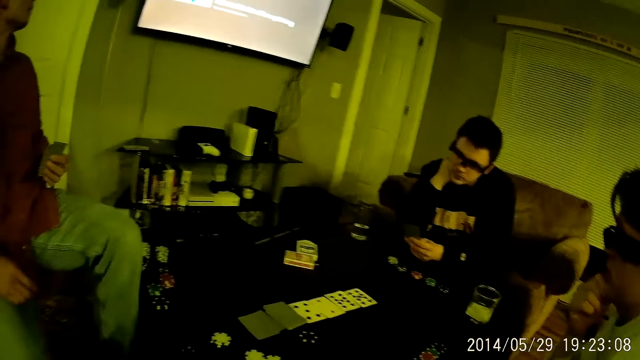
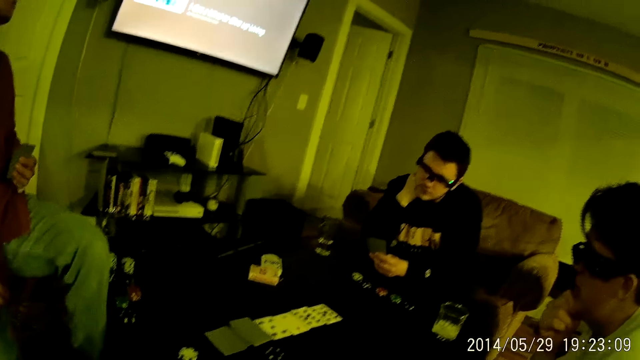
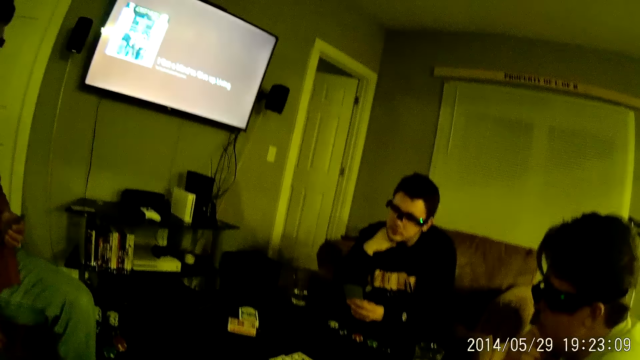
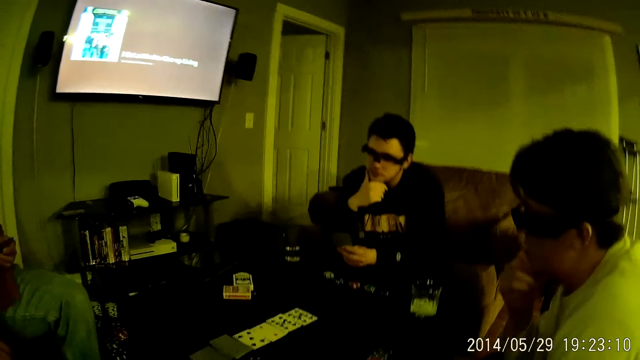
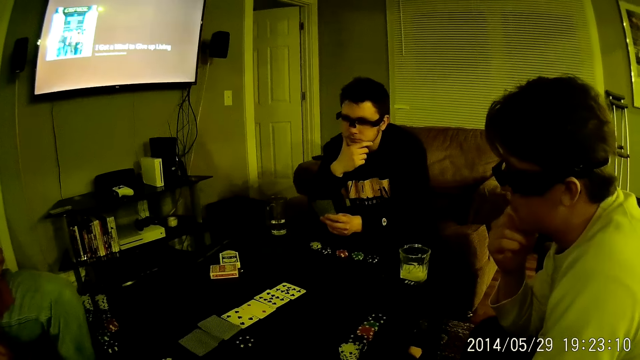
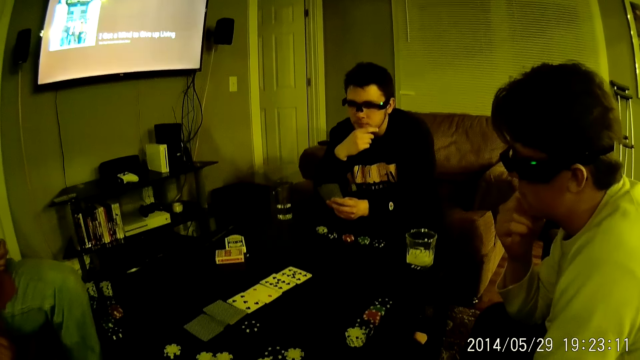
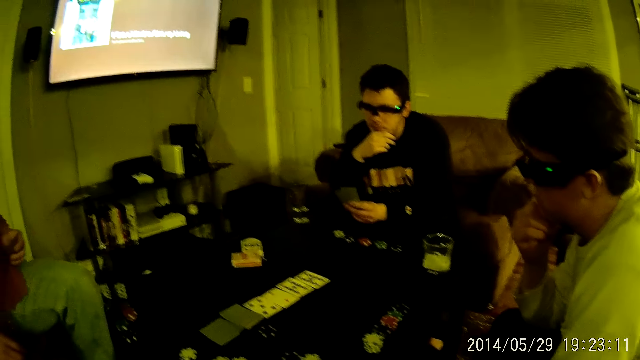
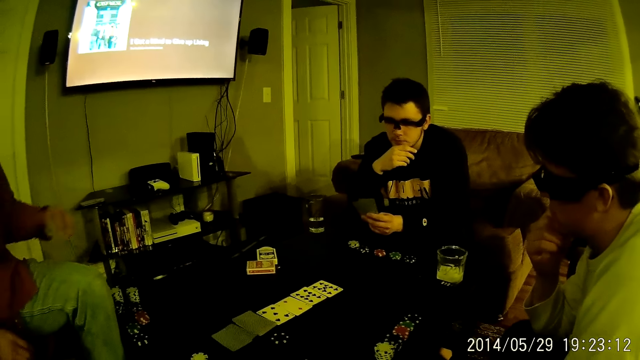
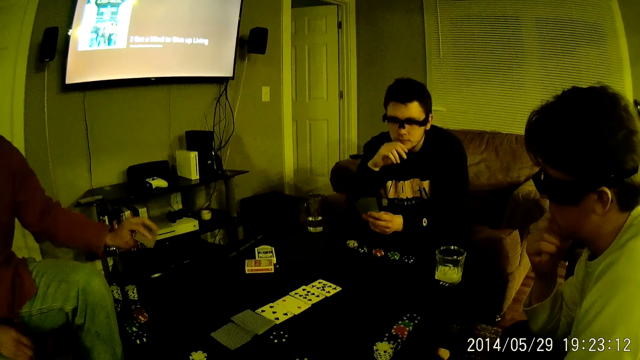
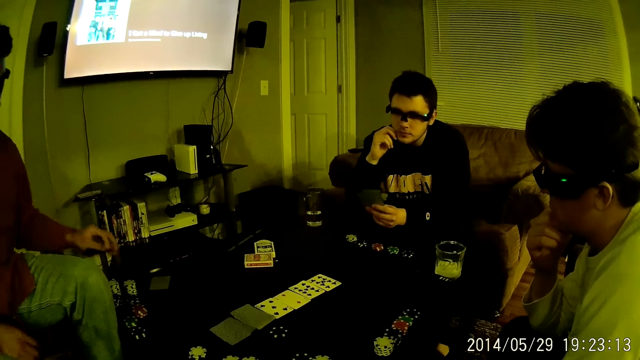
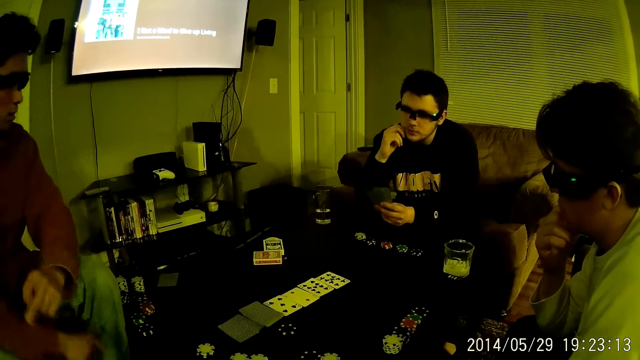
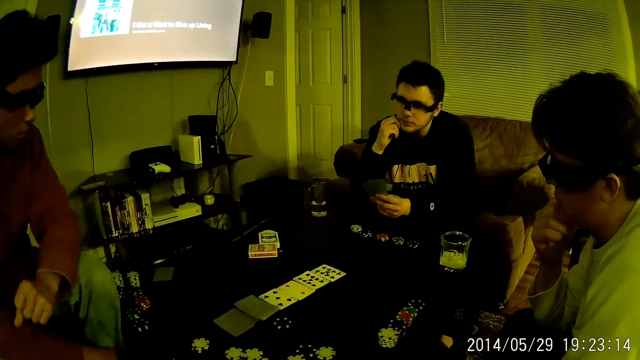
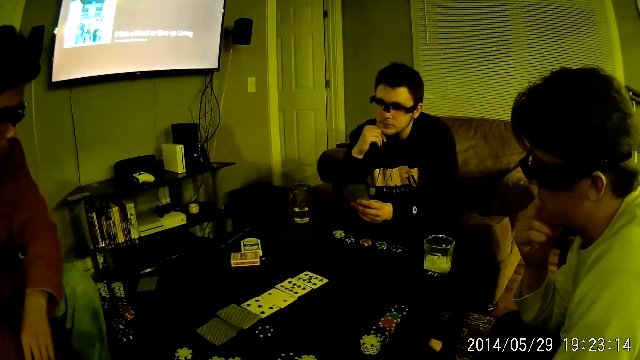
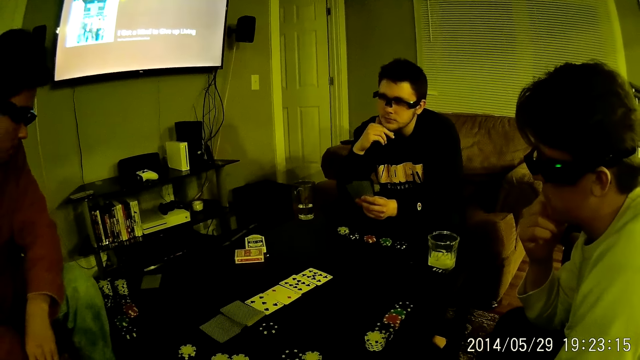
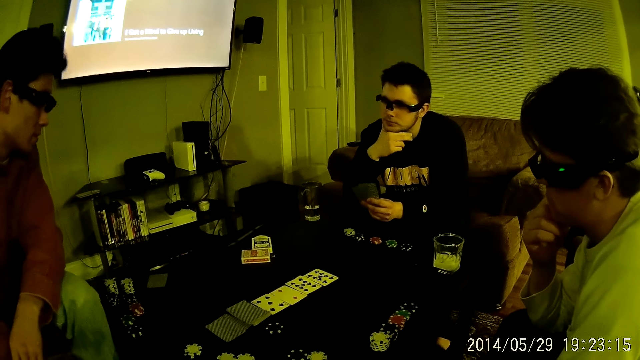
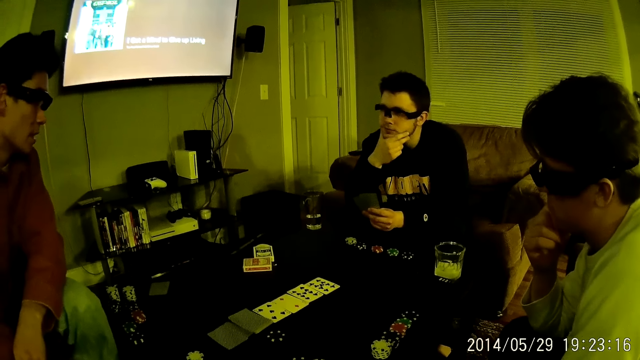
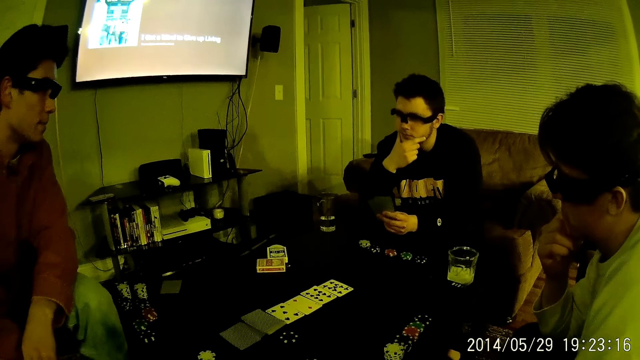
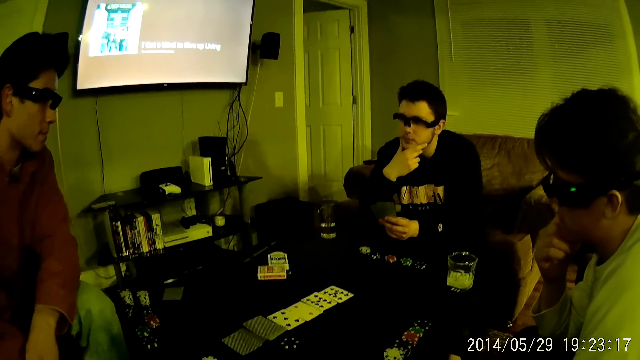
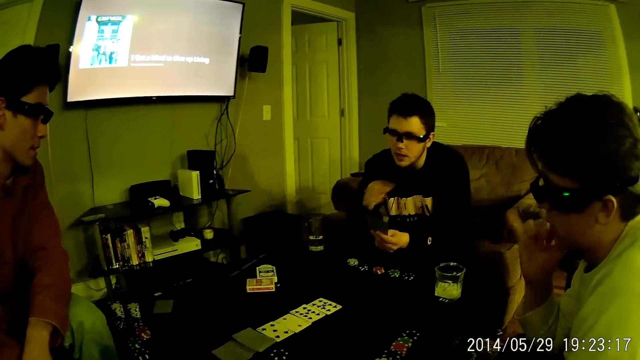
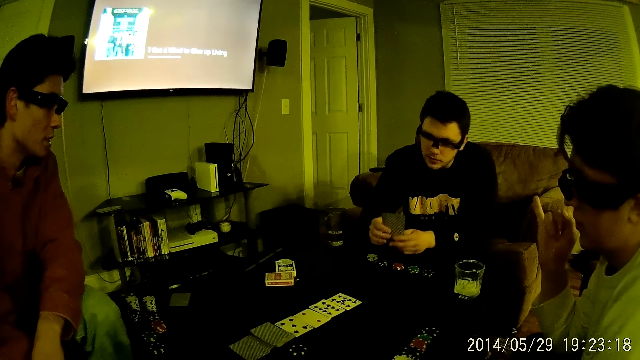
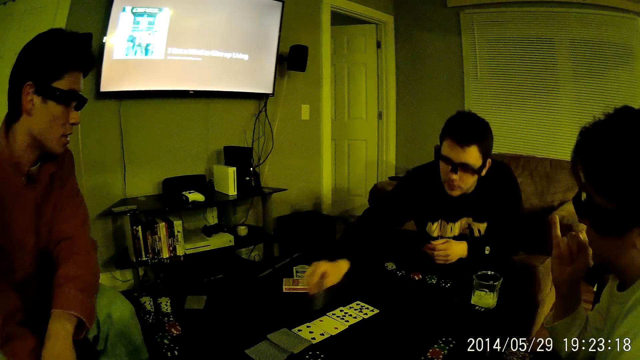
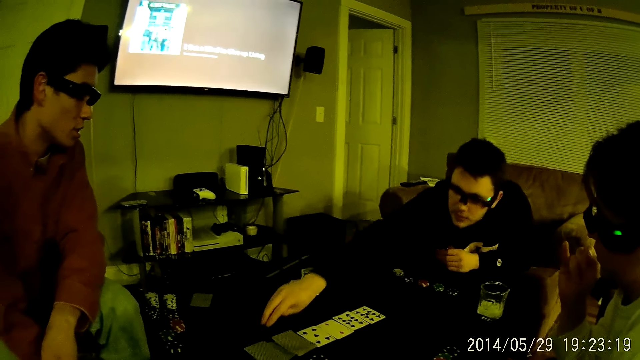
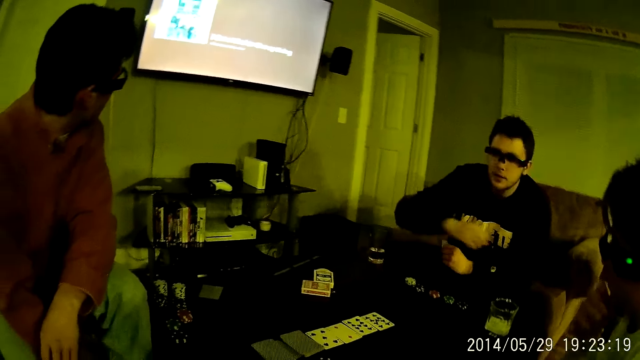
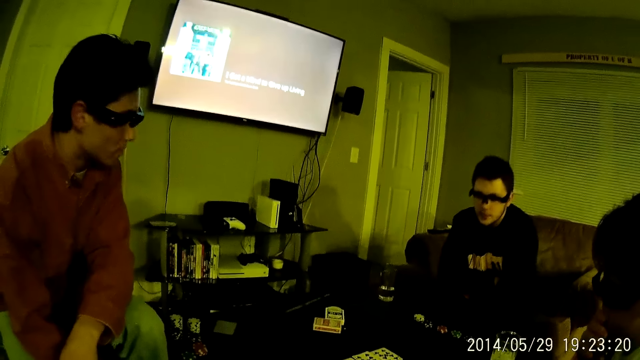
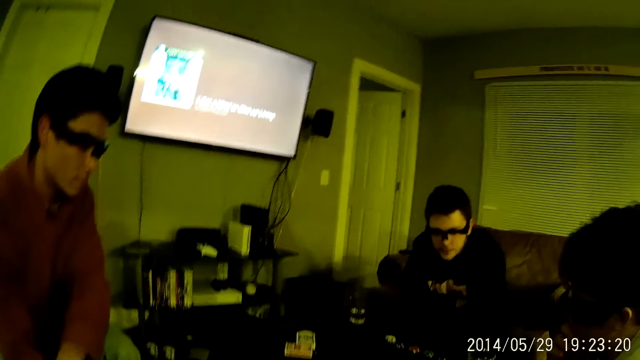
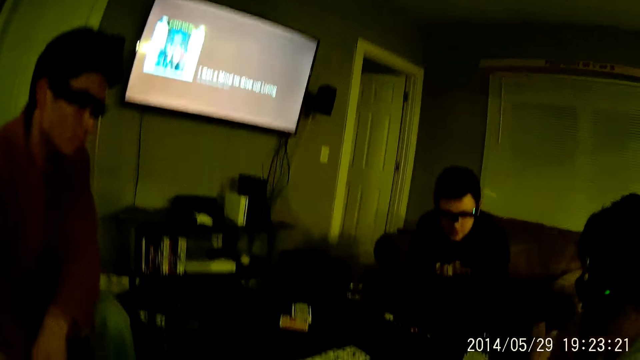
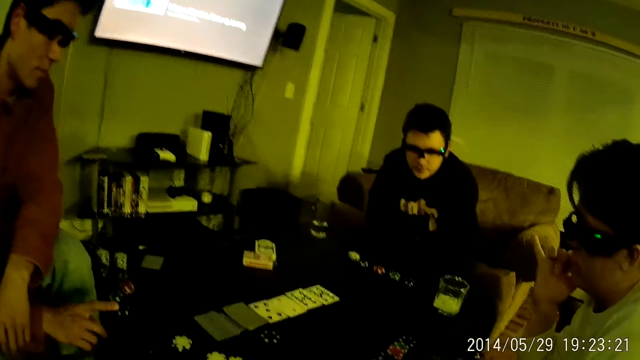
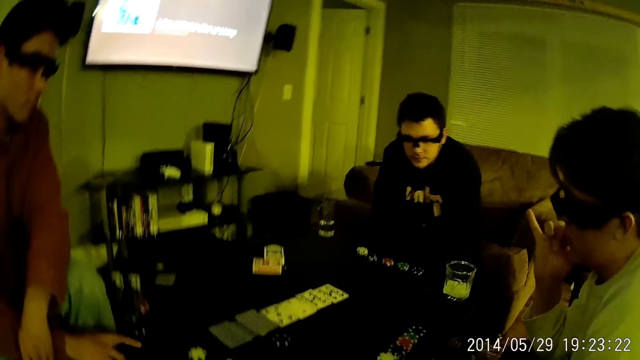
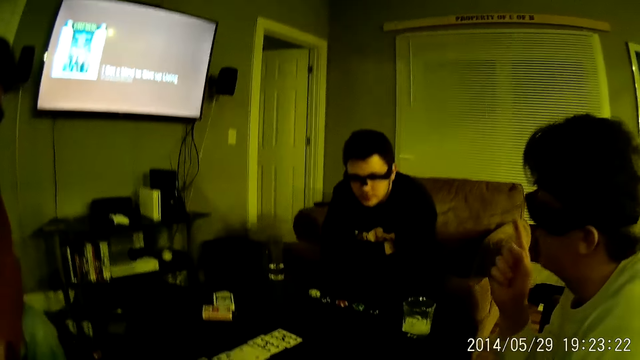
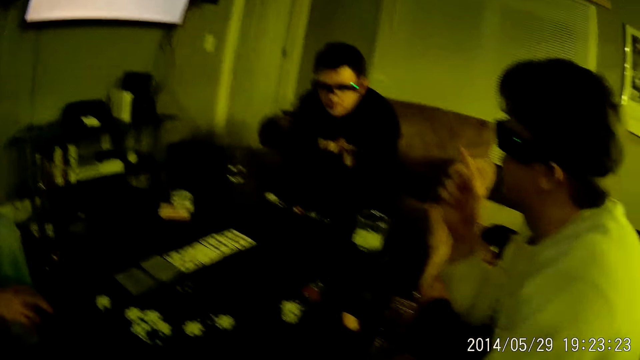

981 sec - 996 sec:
The camera wearer looks around. A man touches the chin. Another man drops the chip on the table with his left hand. The first man moves his hand. The second man snaps his fingers and talks to the first man. The first man passes a card in his left hand to his right hand. A third man moves his hand and plays a card. The first man drops the card on the table with his right hand. The second man turns his head left. The first man folds his hand. The second man turns front. The third man rests his hands on the table.

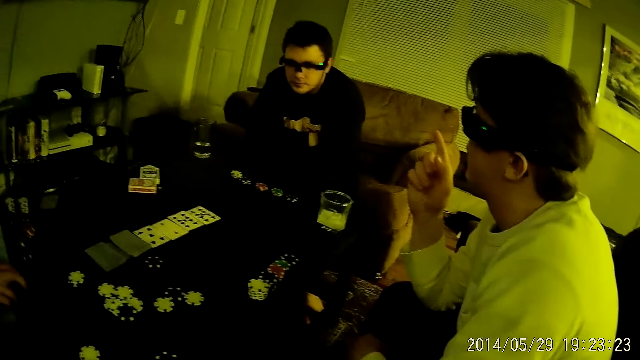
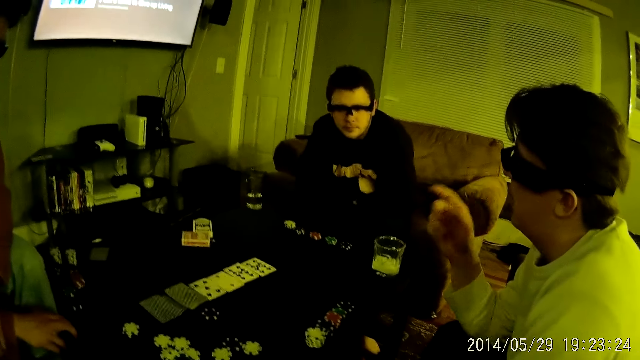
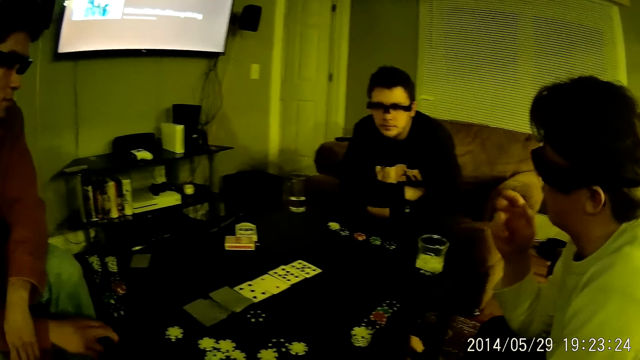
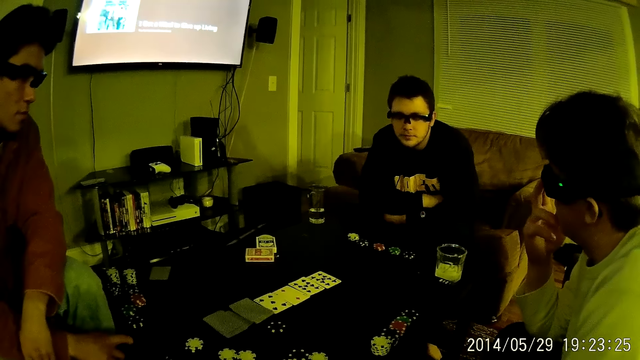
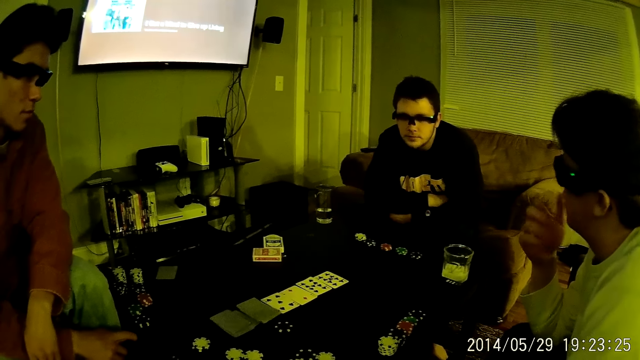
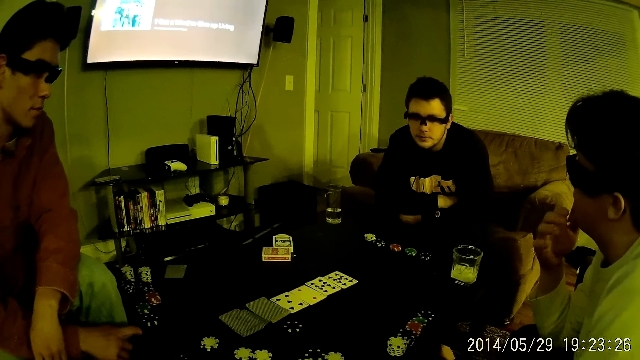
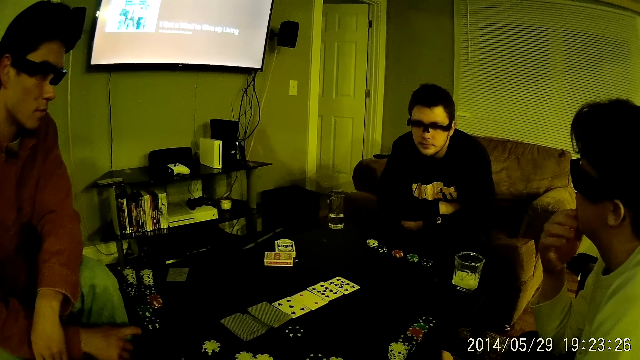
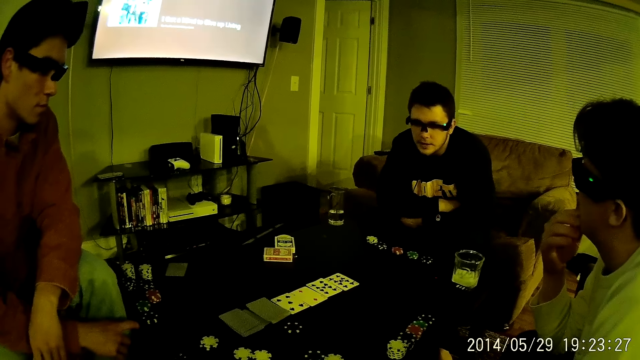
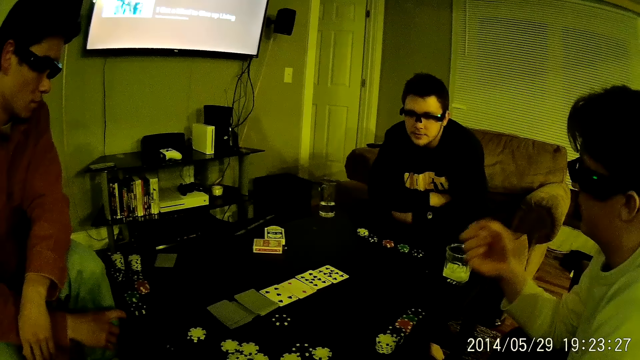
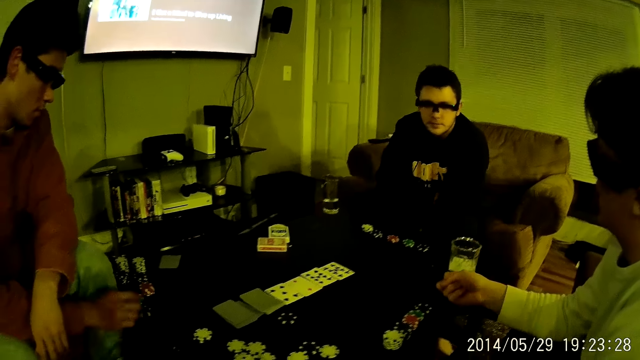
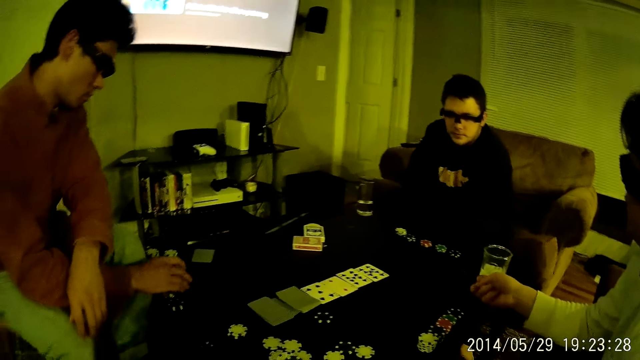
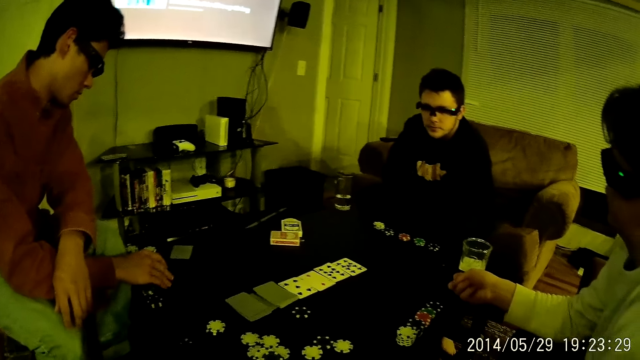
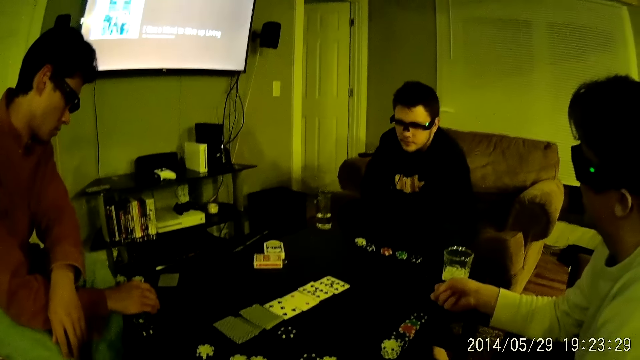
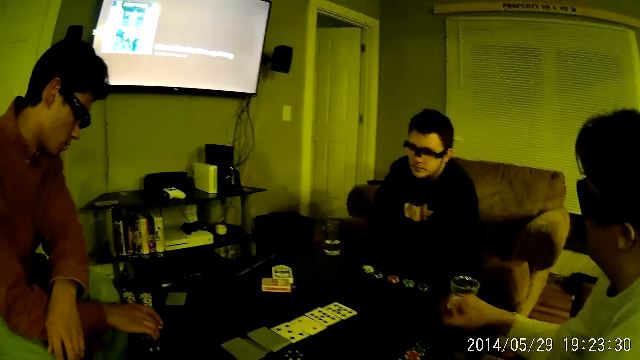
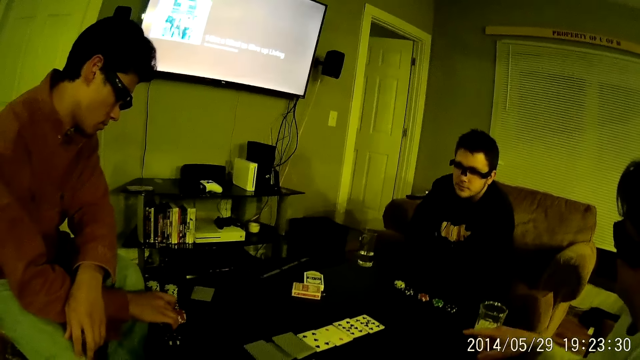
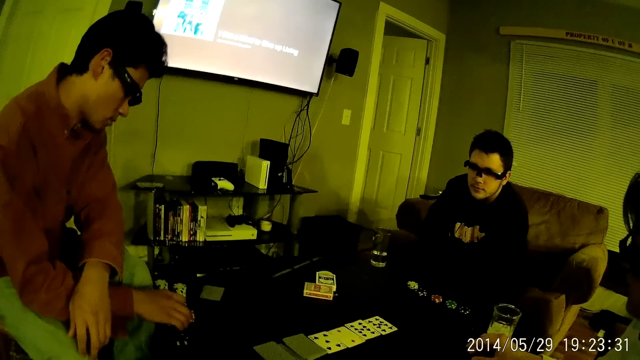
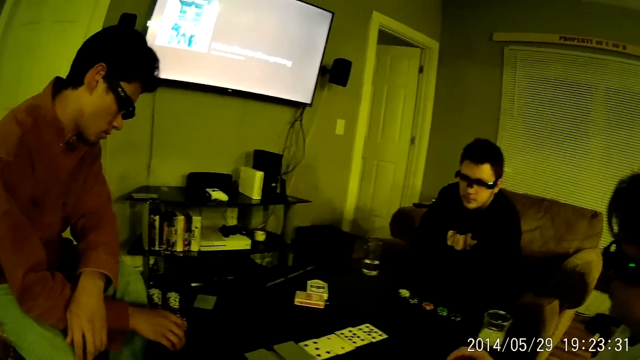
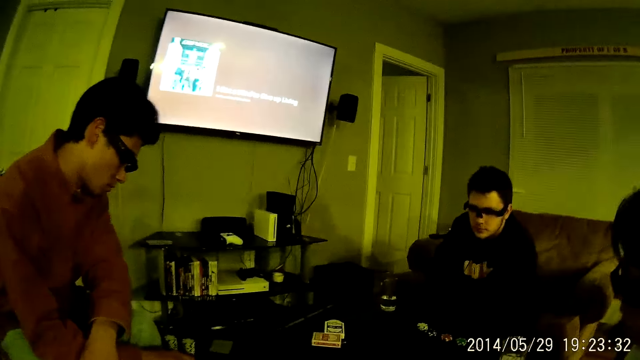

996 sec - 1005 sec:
A man moves his hand. The man talks to the other men. He wipes his nose. A man adjusts cards on the table with his left hand. The first man lowers his hand. Another man touches the token. The first man nods his head. Another man nods his head.
